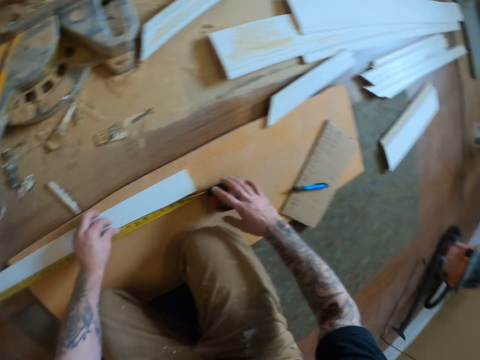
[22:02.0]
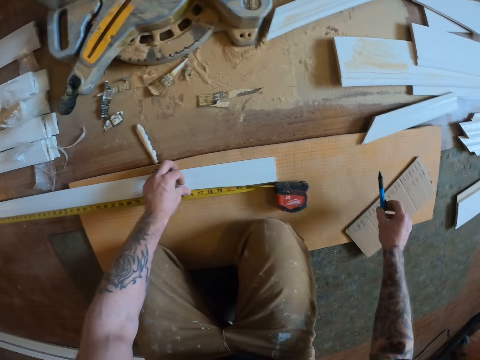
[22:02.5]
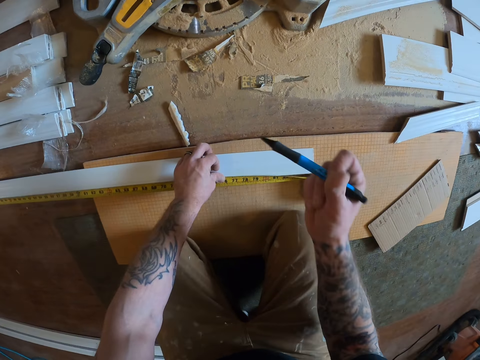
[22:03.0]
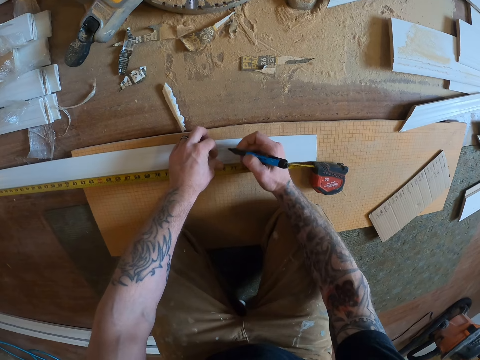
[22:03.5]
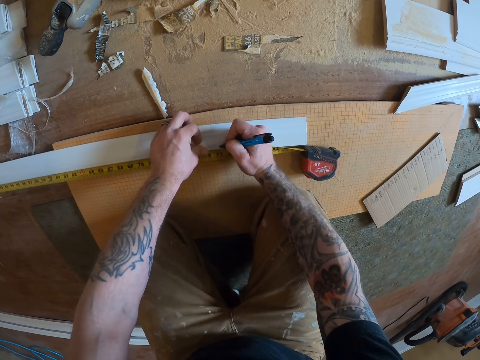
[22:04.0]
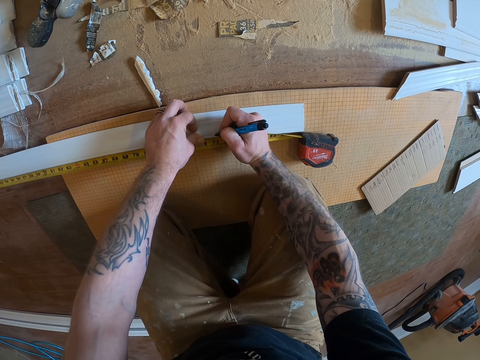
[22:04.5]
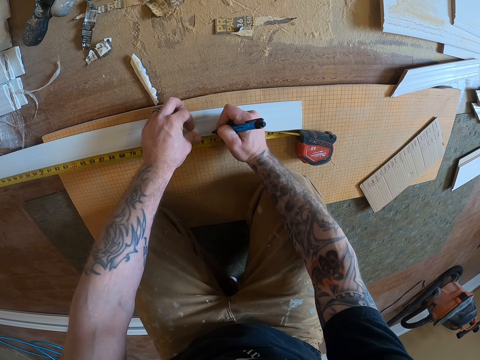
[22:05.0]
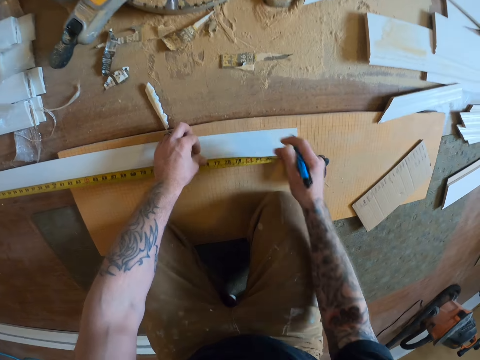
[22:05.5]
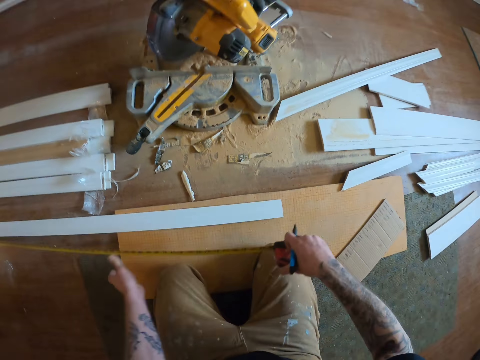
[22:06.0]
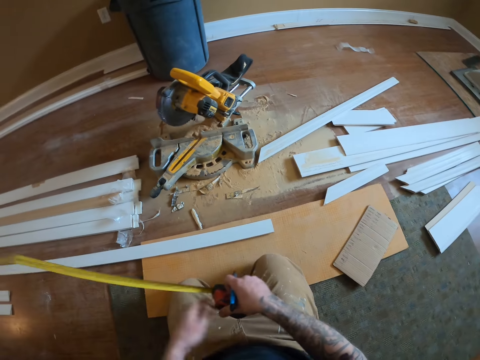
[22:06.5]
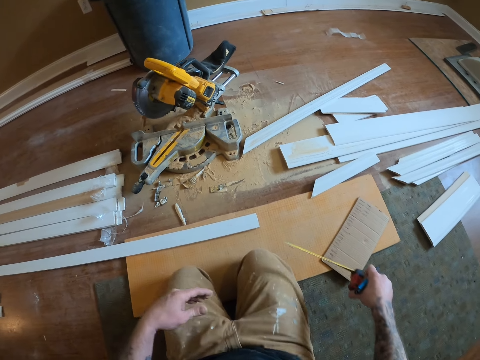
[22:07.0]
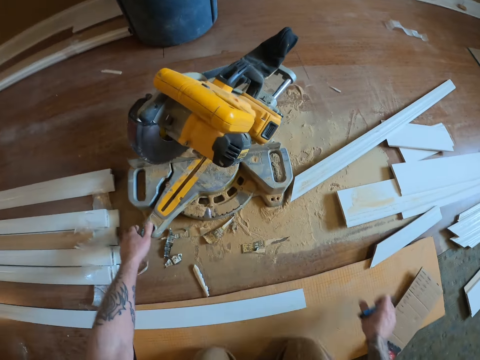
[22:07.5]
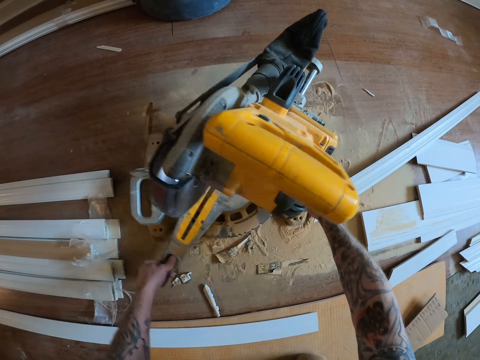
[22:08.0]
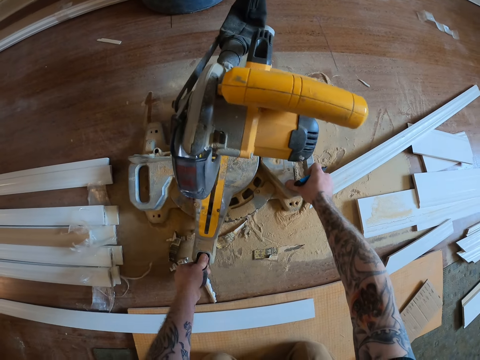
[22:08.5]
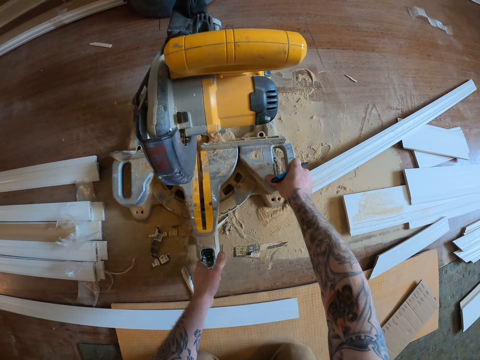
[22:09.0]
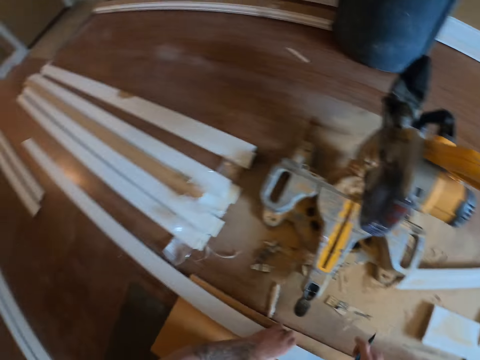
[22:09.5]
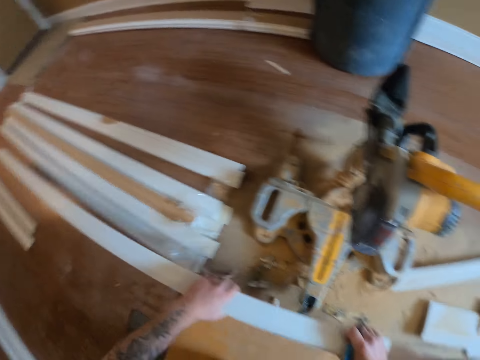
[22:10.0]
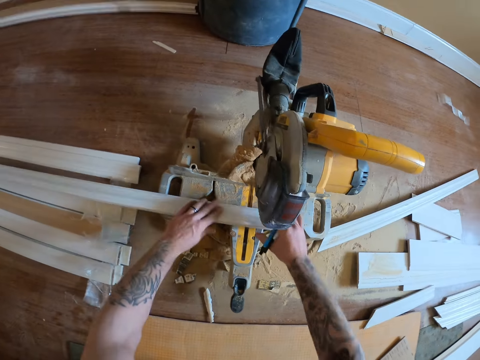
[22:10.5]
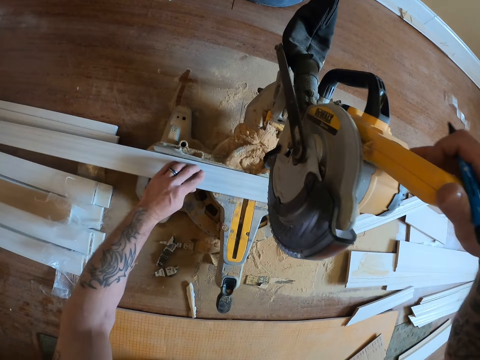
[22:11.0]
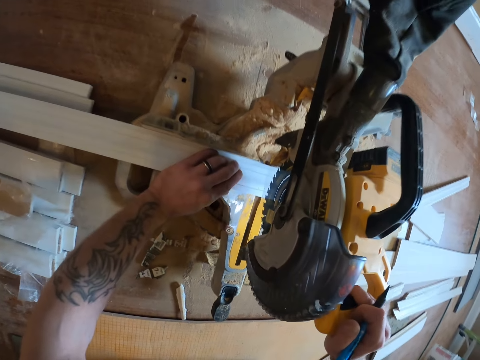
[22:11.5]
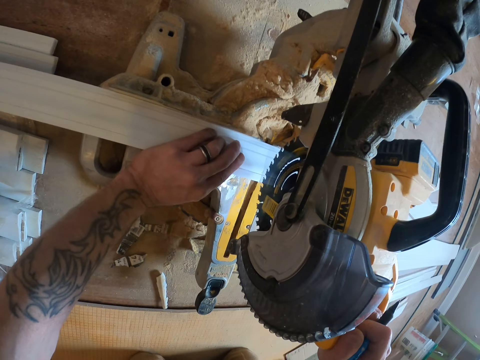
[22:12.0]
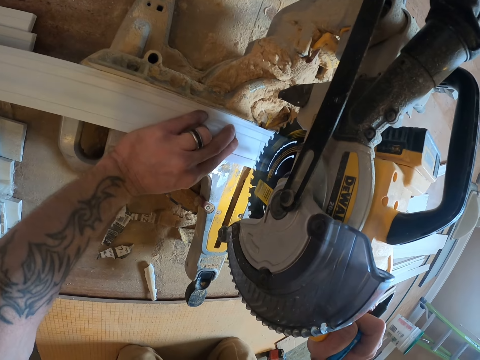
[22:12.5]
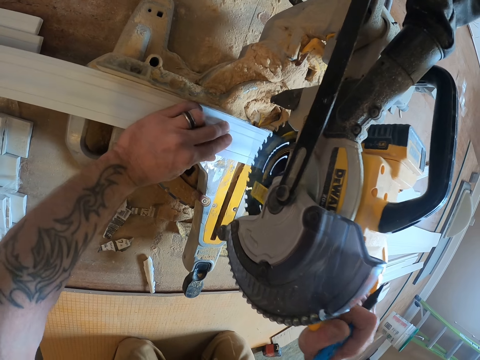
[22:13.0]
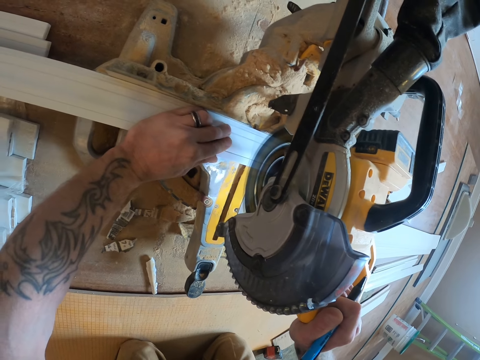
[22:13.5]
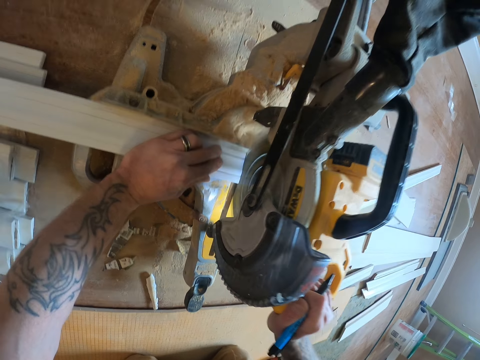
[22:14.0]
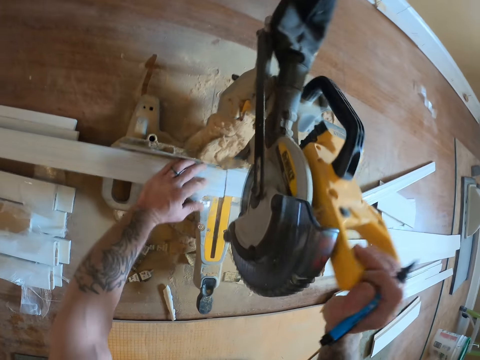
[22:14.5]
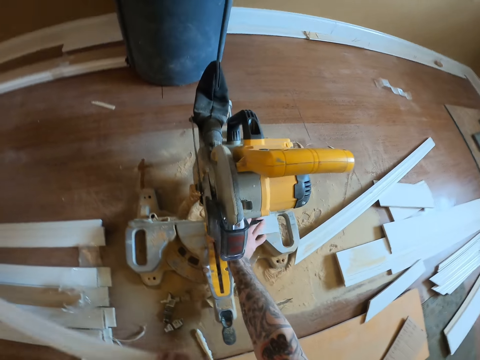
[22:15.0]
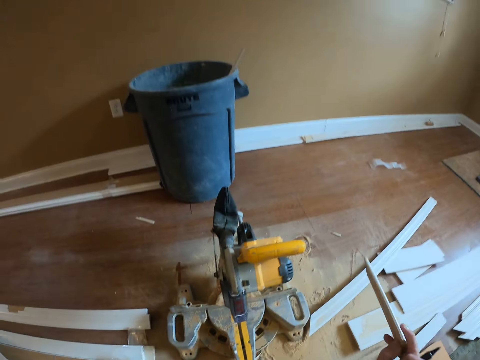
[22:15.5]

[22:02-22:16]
The camera wearer picks up the pen. They mark the wood piece with the pen. They pick up the tape measure. They put down the tape measure. They turn the miter saw or circular saw. They pick up the wood. They place the wood piece on the circular saw. They pull down the circular saw handle. They cut the wood piece. They pick up wood pieces.

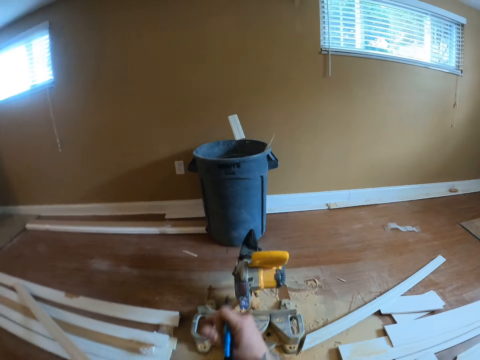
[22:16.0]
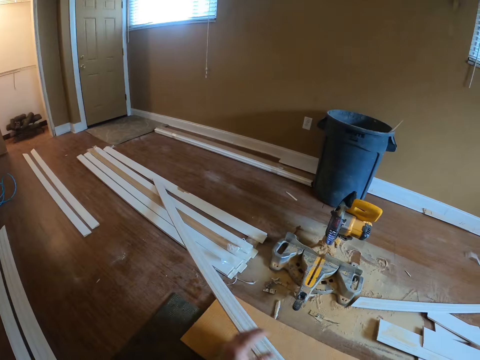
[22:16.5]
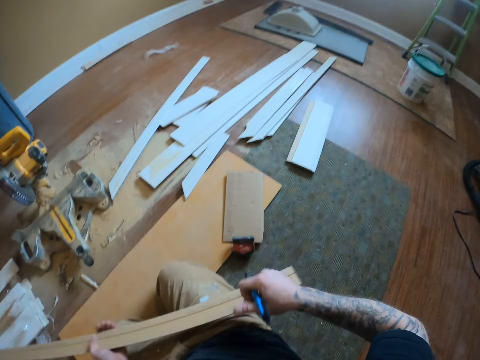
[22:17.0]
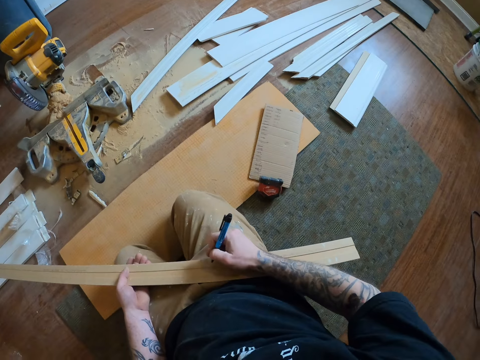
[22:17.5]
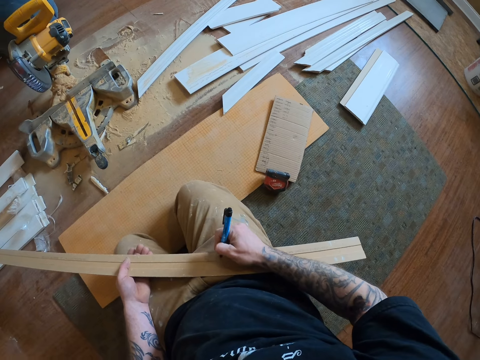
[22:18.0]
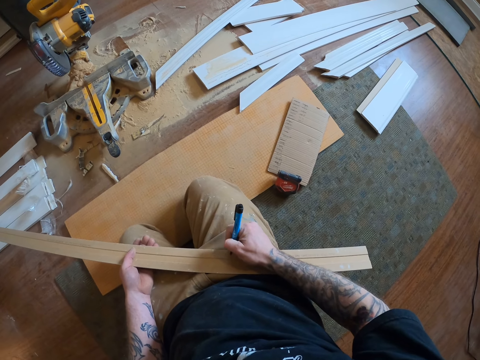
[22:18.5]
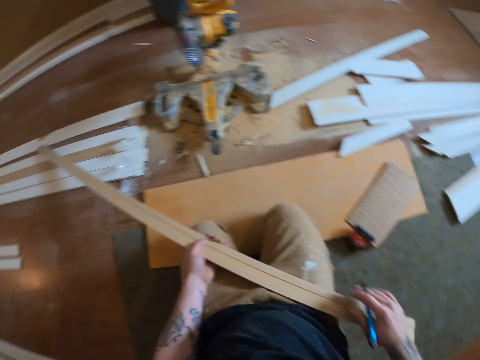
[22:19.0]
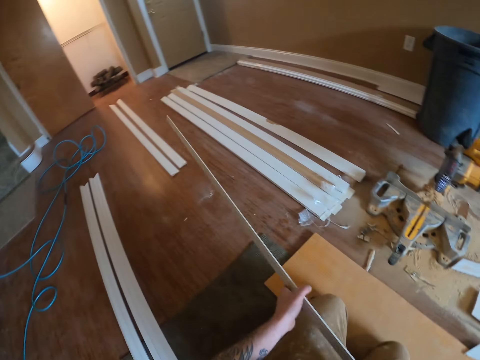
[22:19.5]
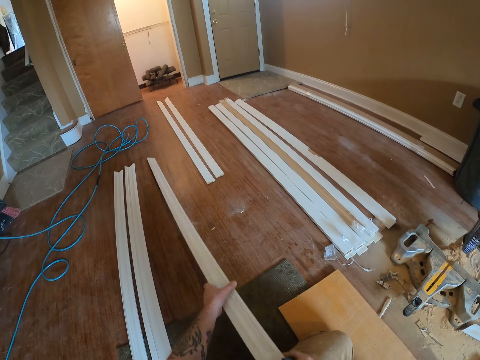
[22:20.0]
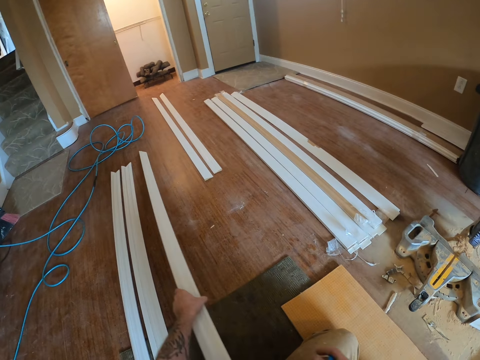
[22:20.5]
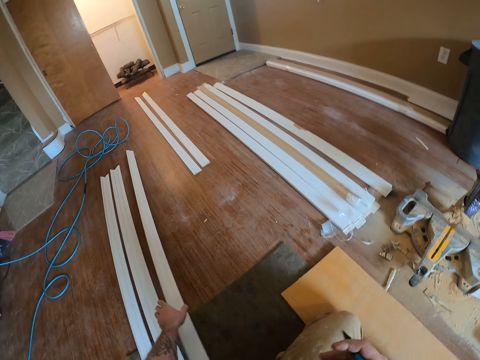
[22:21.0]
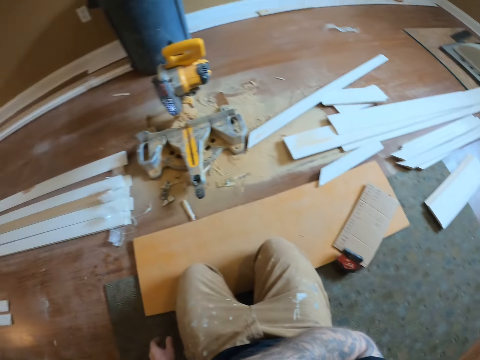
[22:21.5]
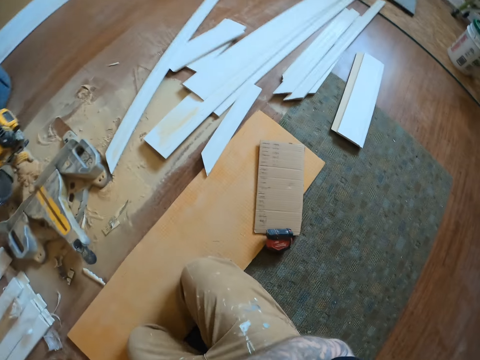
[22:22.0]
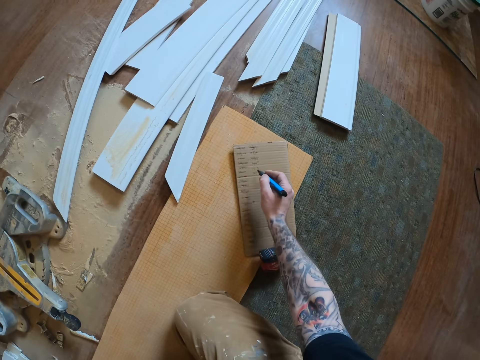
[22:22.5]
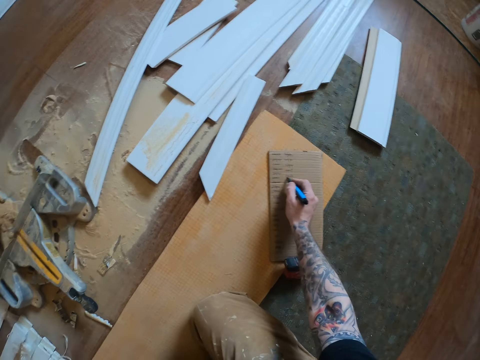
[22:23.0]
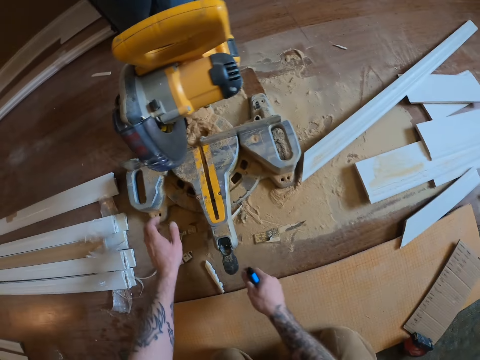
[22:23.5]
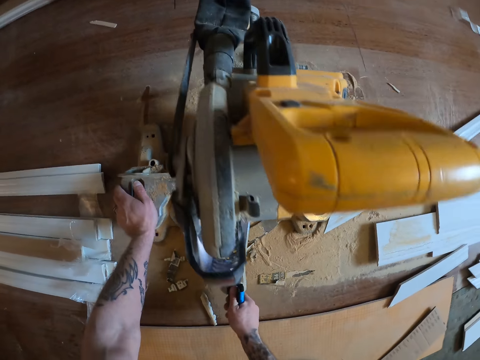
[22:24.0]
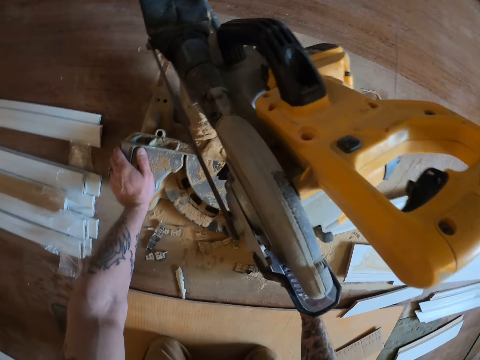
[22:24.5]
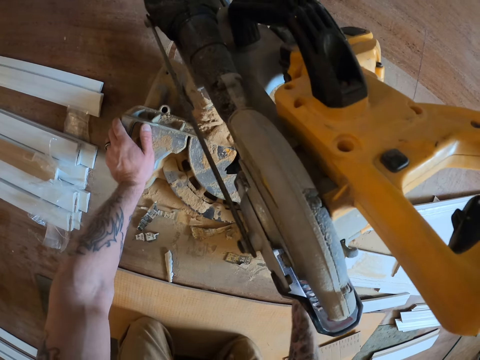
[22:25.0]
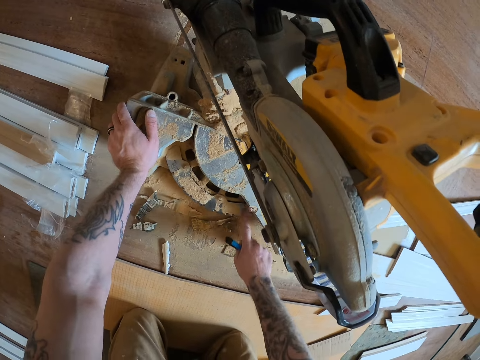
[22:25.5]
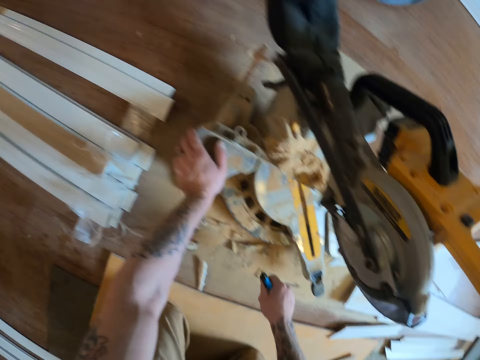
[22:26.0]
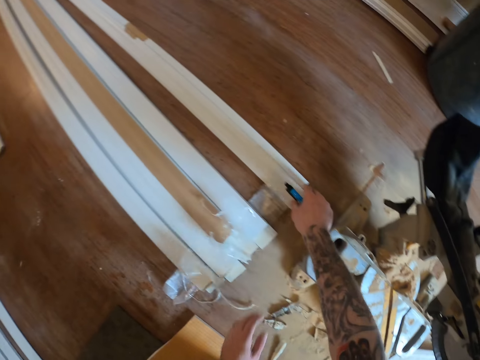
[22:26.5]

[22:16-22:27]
The camera wearer throws the wood in the dustbin. They hold a wood piece. They mark the wood piece. They put down the wood piece. They write on the paper. They turn the miter saw or circular saw. They remove dirt on the miter saw.

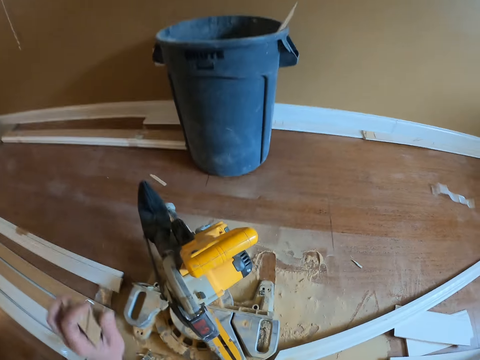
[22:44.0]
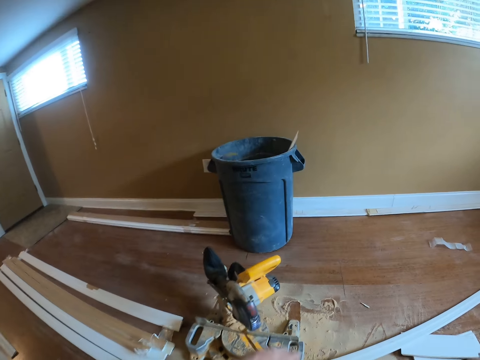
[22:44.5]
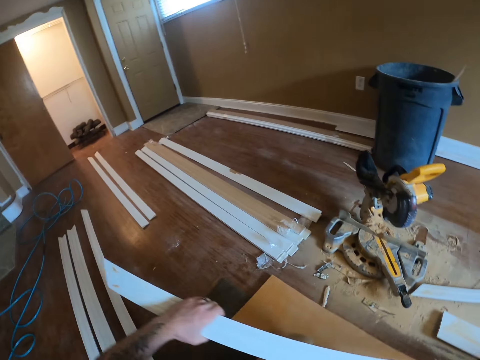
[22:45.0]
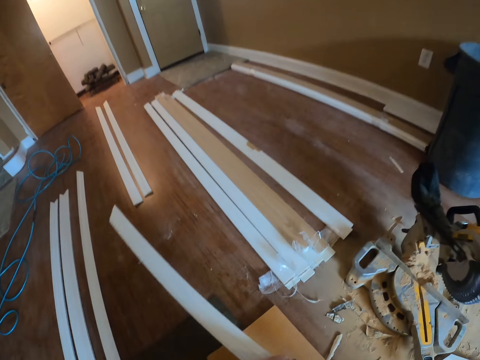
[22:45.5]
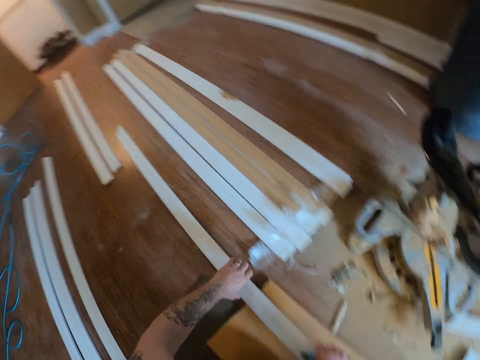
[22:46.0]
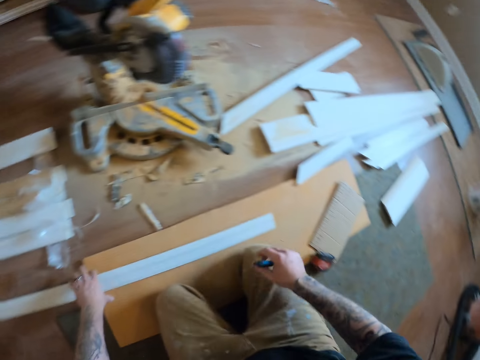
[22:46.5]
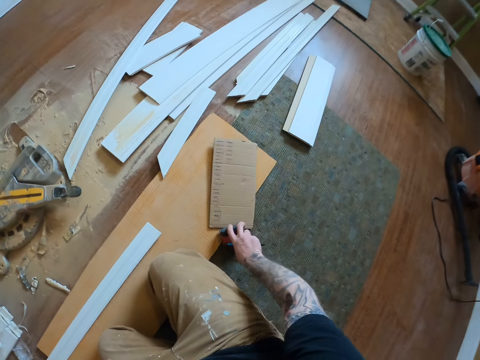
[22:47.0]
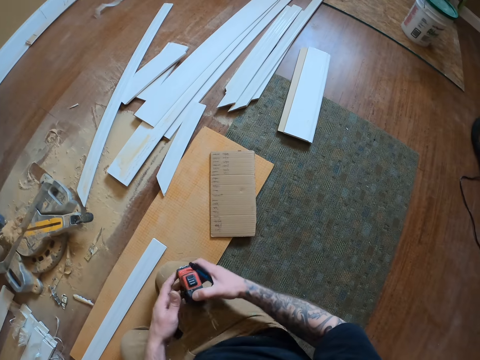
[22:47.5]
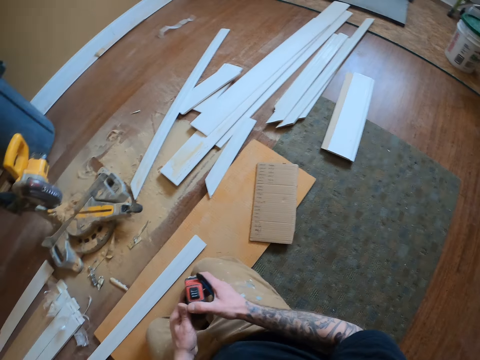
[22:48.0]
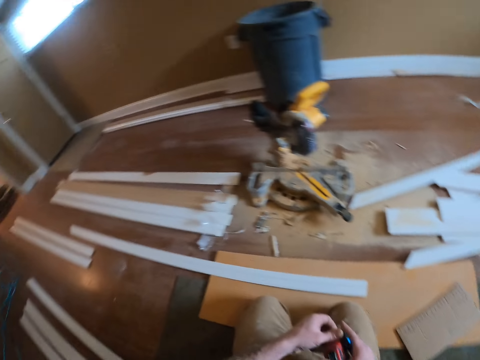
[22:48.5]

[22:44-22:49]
The camera wearer picks up wood pieces. They throw the piece of wood in the dustbin. They put the wood plank down. They pick up the tape measure.
